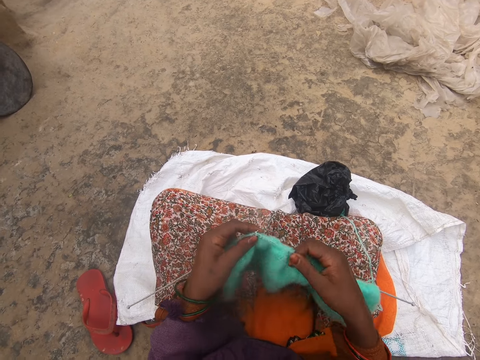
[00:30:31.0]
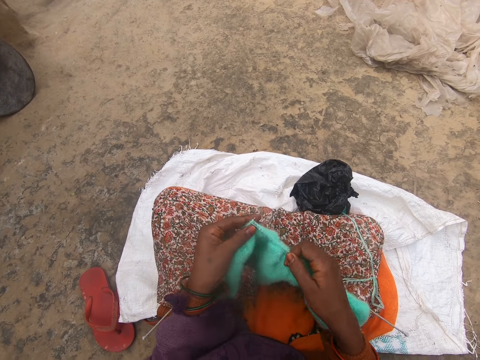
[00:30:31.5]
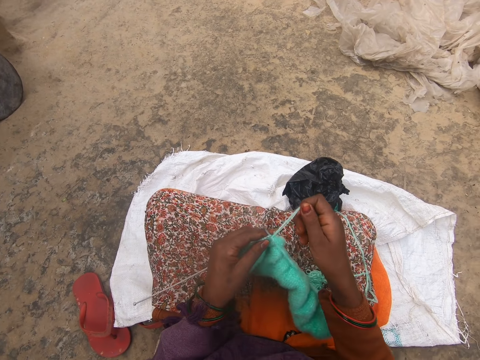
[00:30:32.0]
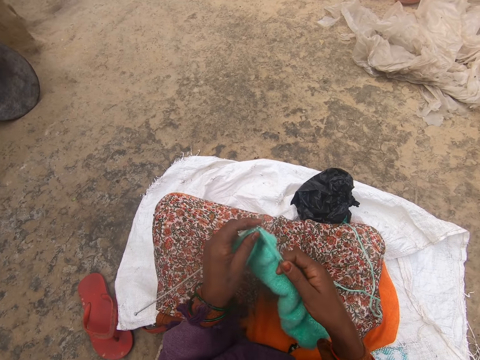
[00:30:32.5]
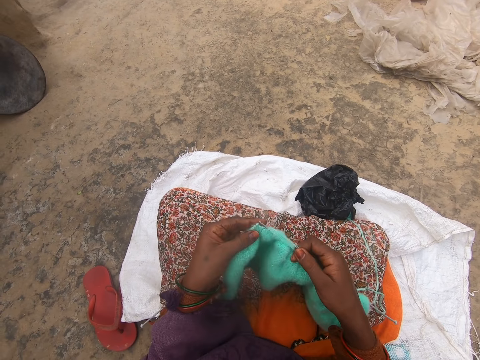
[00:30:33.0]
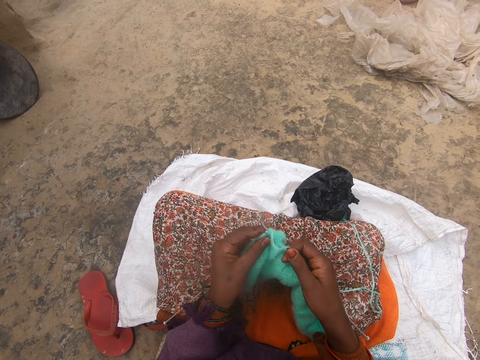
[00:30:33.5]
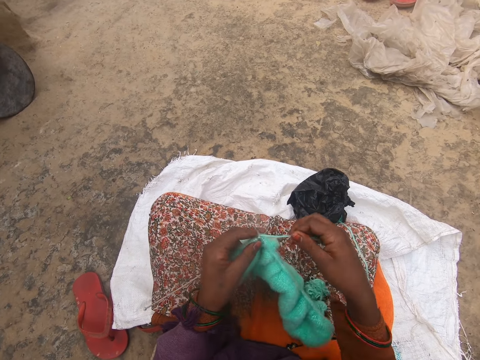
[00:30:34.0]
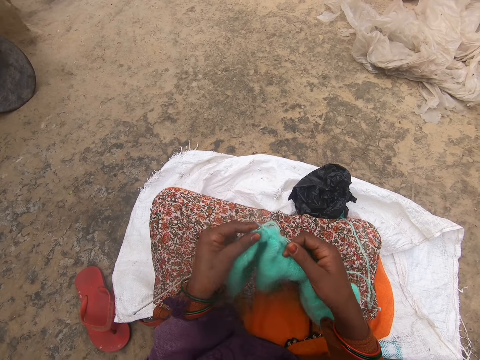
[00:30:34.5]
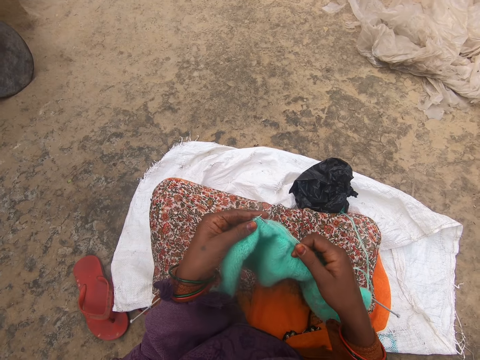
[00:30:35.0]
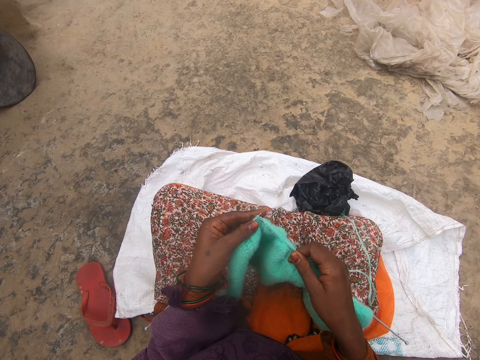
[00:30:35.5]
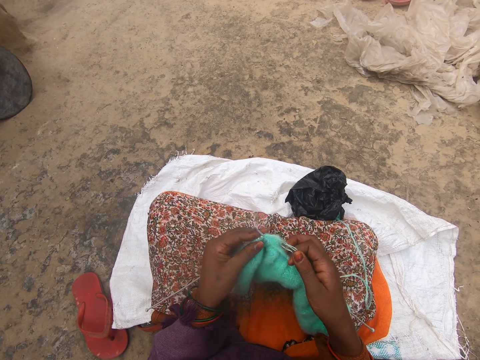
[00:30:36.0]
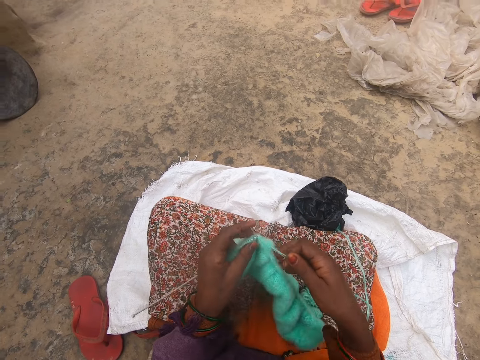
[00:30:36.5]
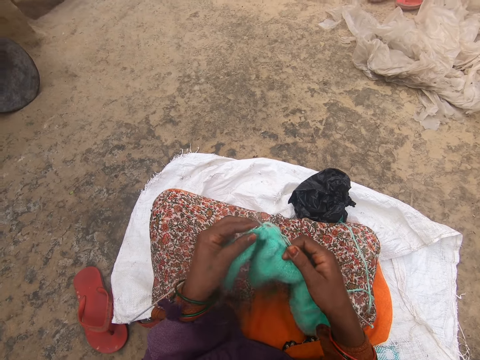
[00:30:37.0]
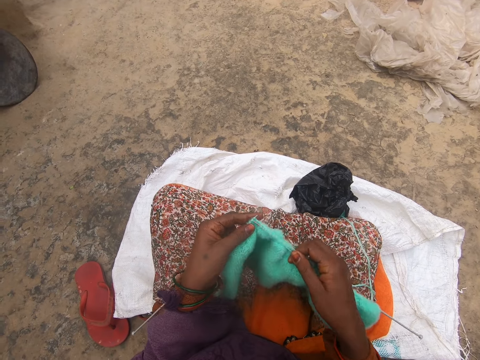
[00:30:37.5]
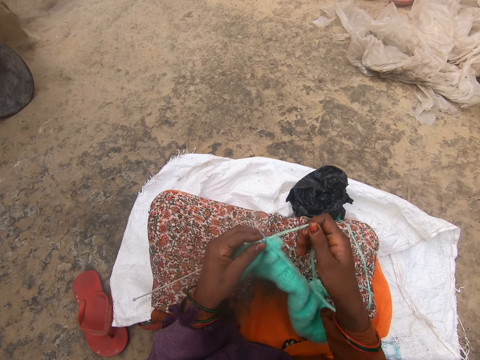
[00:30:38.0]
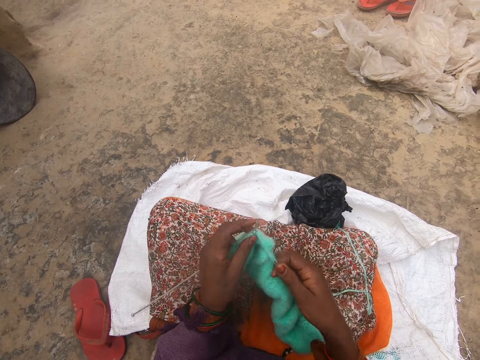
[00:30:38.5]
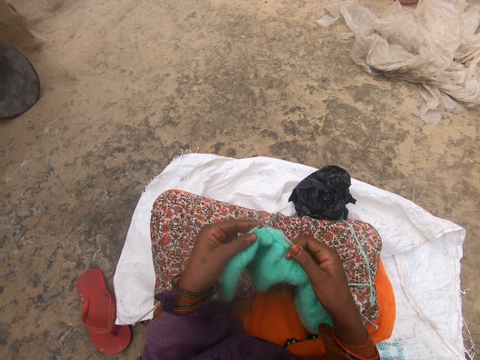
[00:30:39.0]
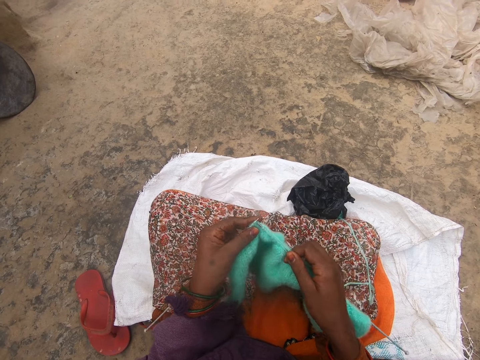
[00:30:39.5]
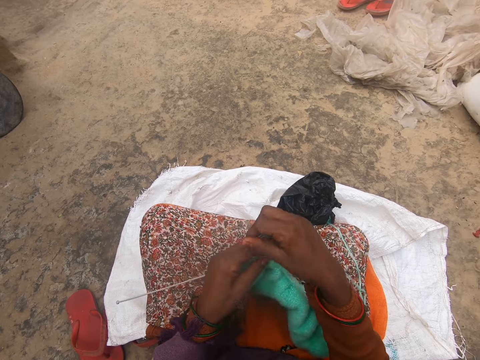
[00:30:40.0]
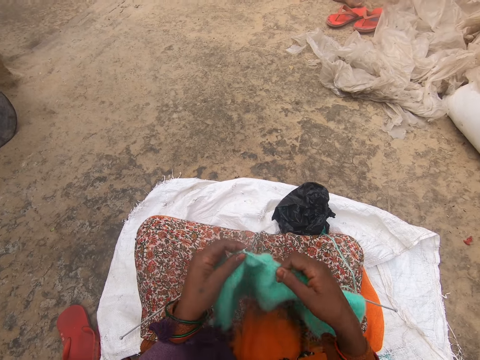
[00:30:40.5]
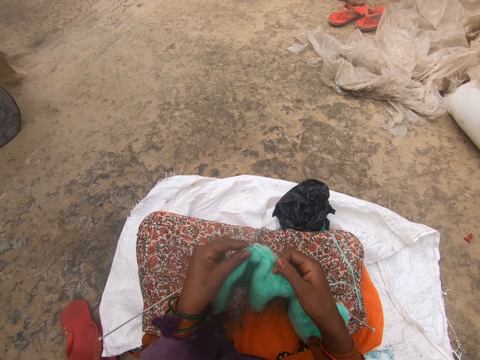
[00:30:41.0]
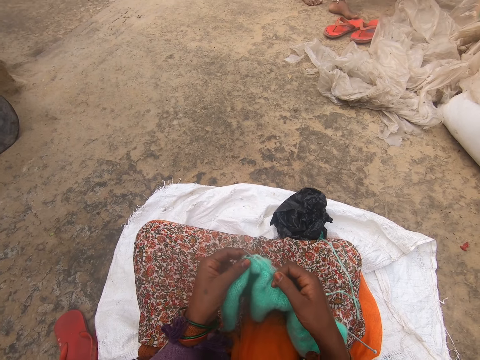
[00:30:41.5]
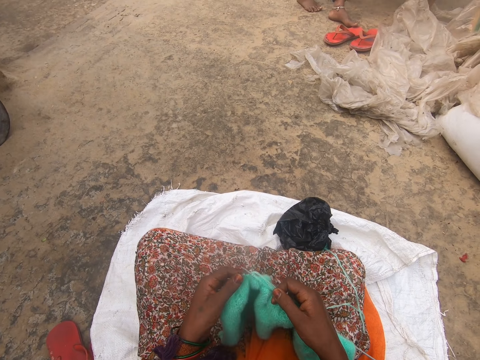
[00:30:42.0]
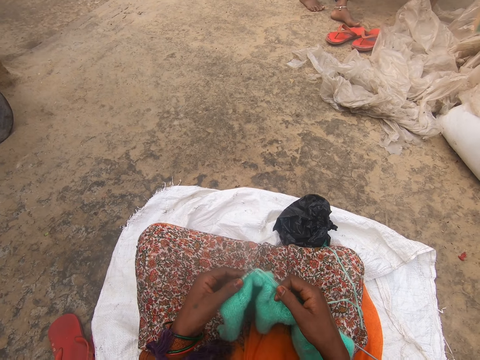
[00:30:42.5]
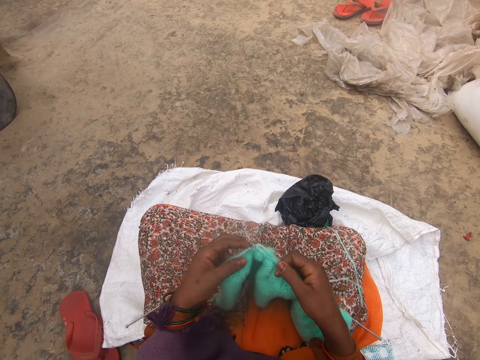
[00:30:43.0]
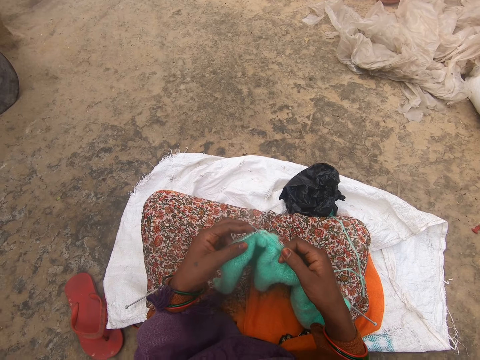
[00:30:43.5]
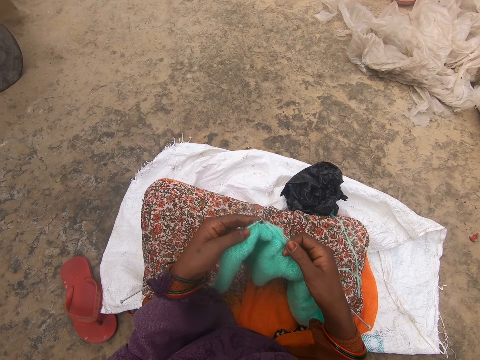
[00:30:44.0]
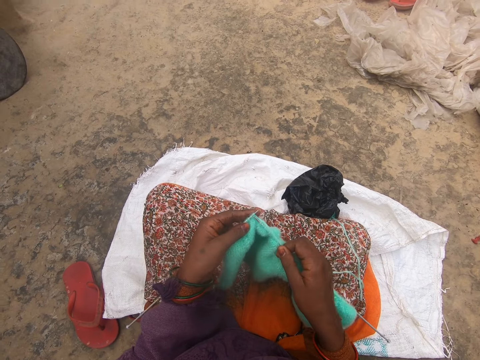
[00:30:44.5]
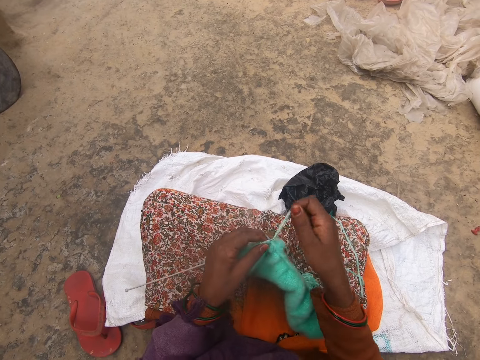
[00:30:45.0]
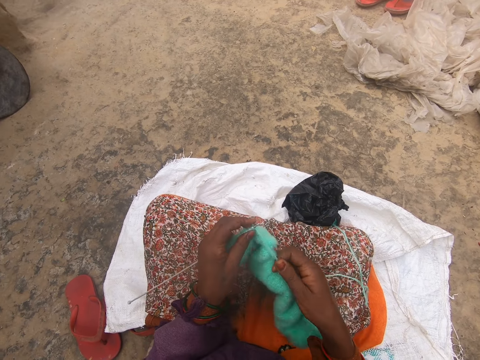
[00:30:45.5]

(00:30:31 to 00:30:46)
The camera wearer talks. They knit.

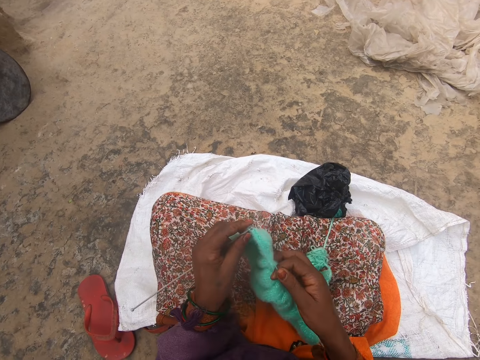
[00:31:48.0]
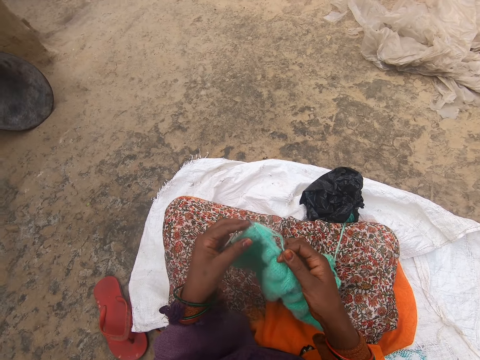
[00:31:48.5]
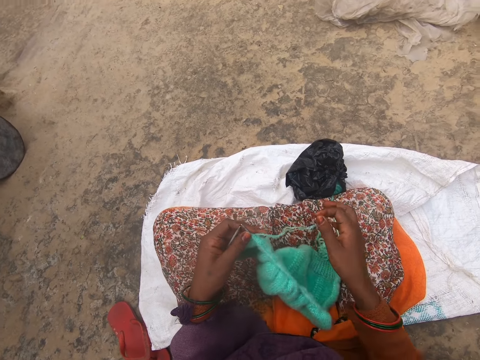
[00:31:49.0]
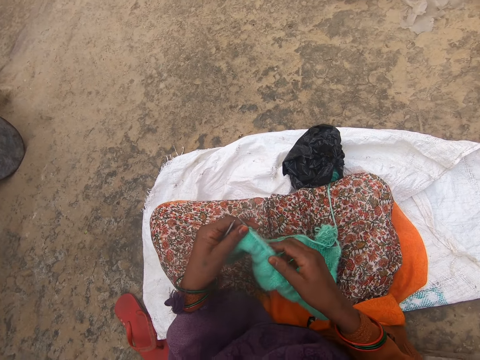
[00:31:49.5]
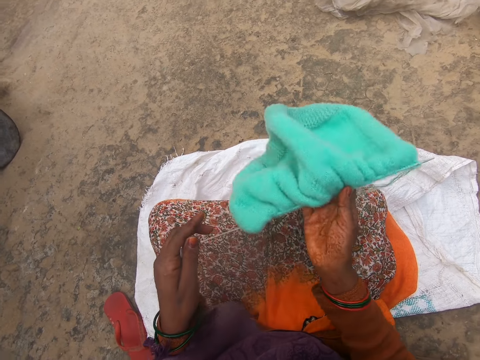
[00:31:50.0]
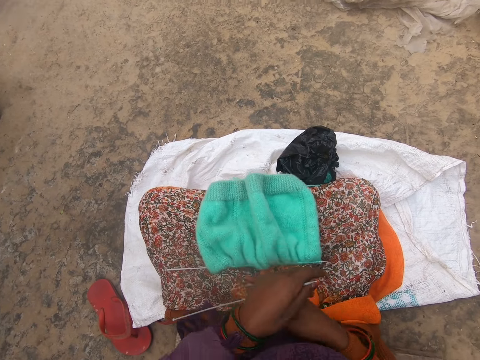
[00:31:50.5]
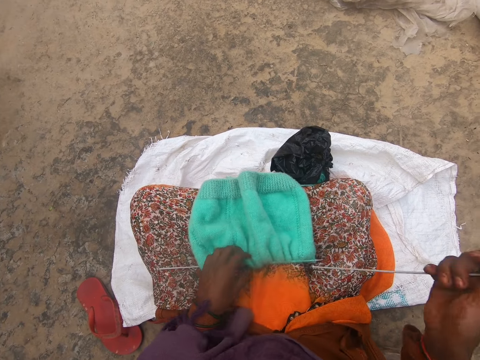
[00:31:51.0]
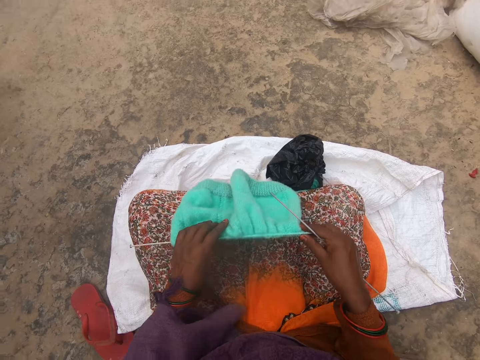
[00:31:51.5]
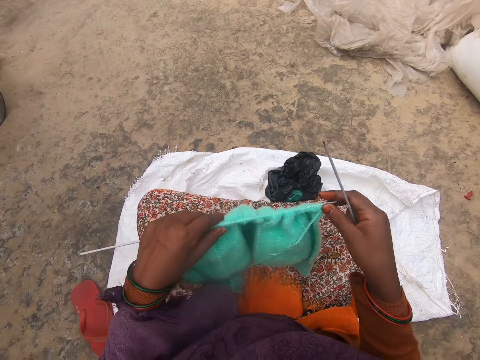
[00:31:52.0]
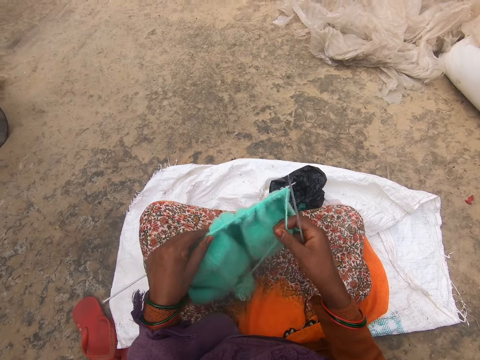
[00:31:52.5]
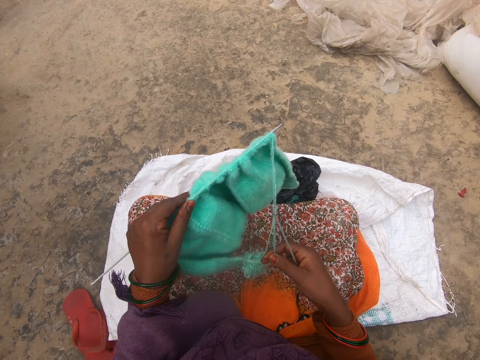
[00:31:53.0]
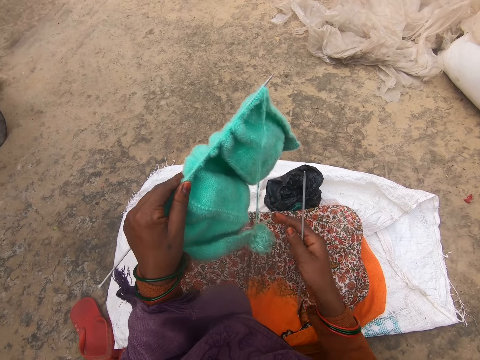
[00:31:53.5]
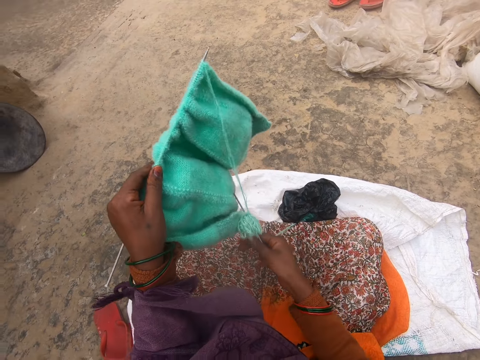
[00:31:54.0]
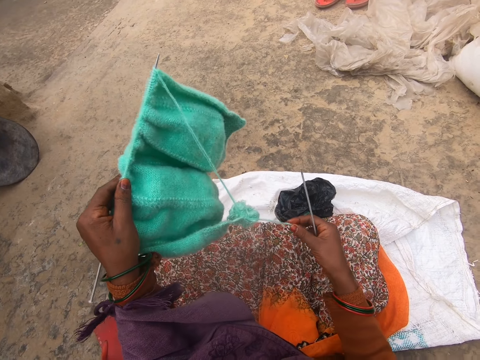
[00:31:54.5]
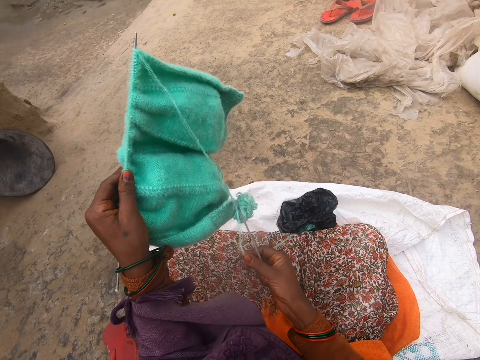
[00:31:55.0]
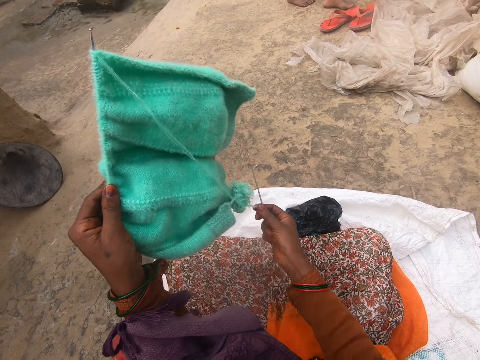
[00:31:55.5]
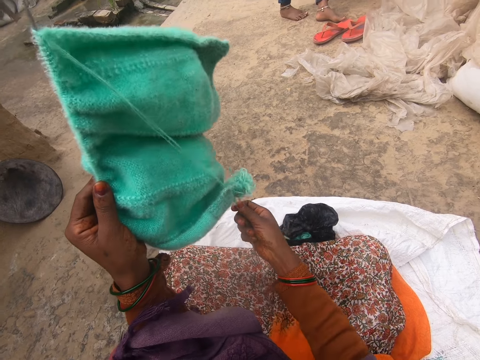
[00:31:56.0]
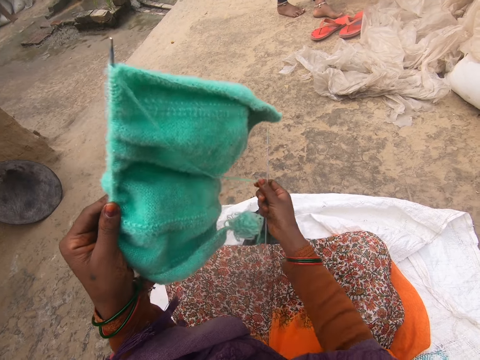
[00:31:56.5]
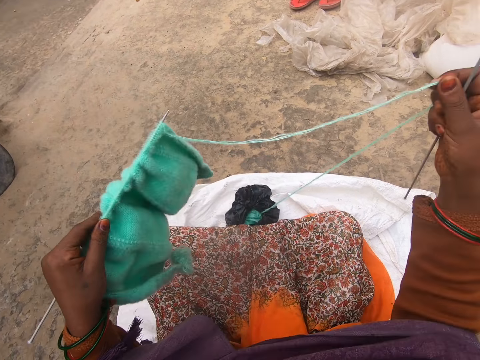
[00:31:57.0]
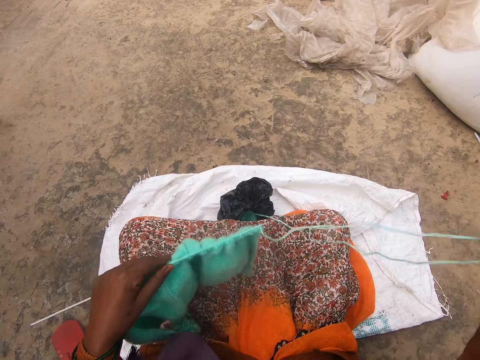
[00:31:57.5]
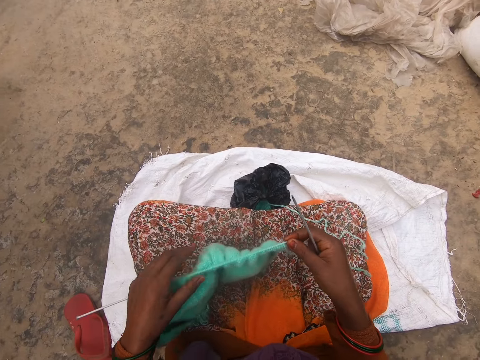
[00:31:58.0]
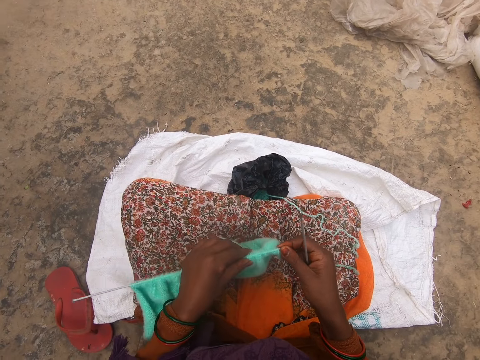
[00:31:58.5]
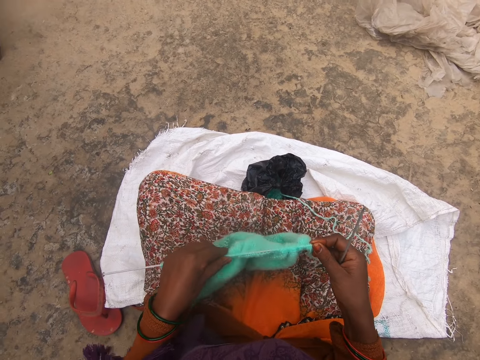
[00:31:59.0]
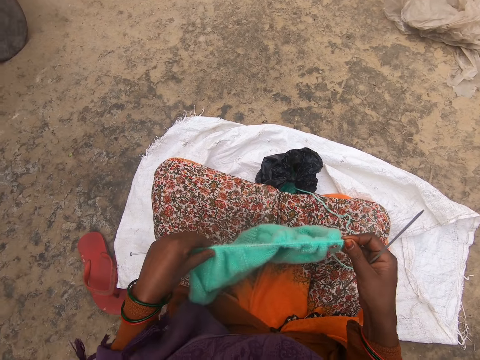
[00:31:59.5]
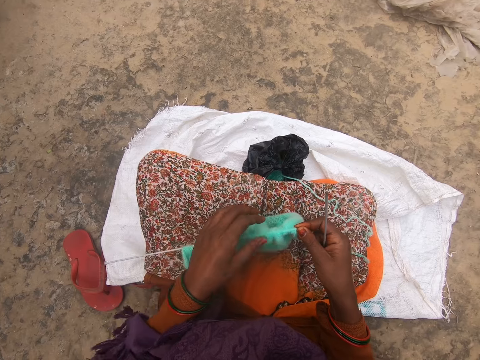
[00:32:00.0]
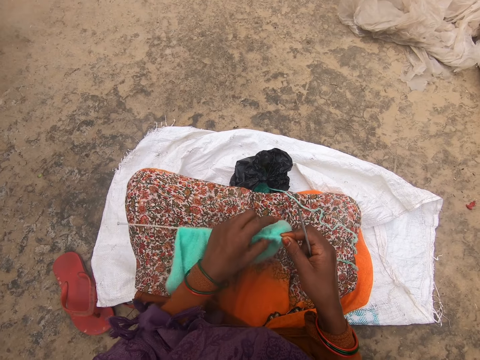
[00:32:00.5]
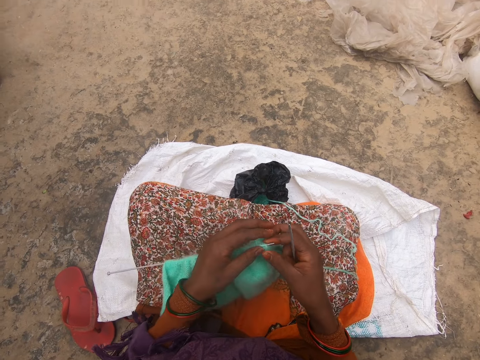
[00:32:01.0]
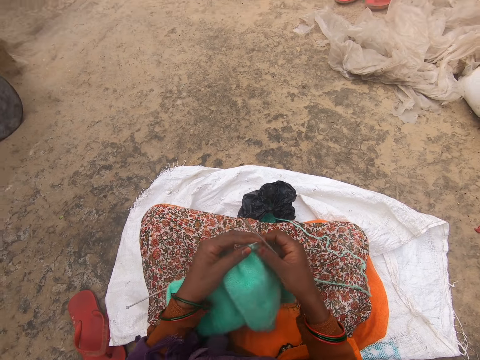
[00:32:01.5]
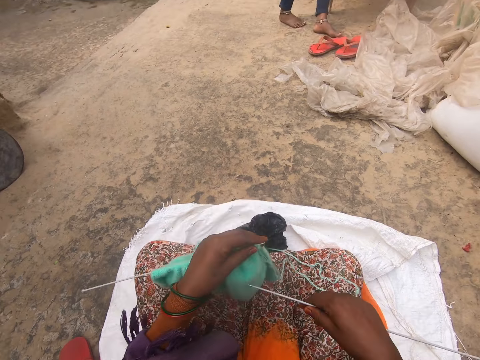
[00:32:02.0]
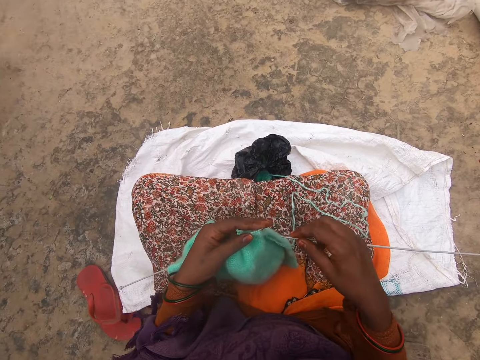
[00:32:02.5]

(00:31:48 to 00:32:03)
The camera wearer turns the fabric to the other side. They drop the fabric. They pick up the fabric. They pull the yarn. They adjust the yarn. They adjust the fabric.
